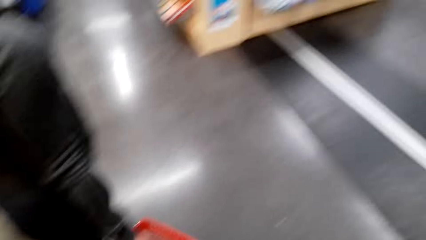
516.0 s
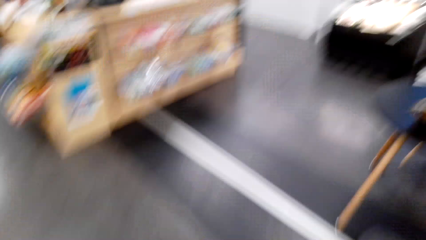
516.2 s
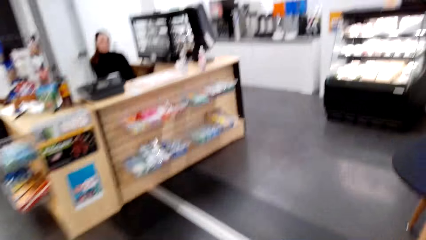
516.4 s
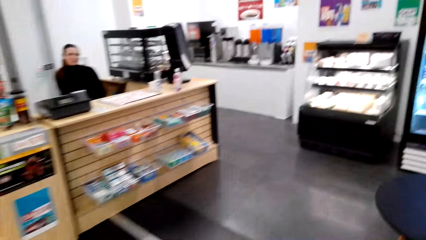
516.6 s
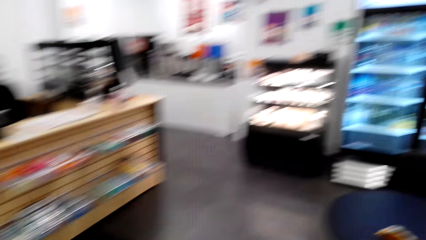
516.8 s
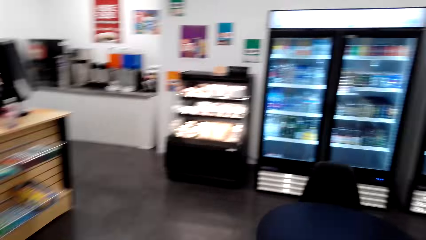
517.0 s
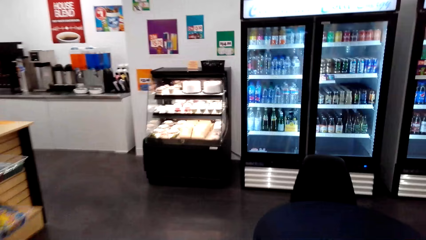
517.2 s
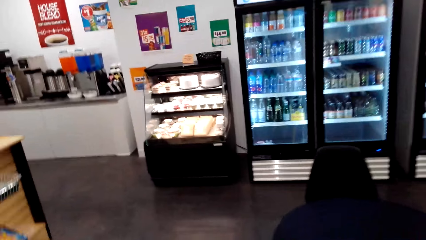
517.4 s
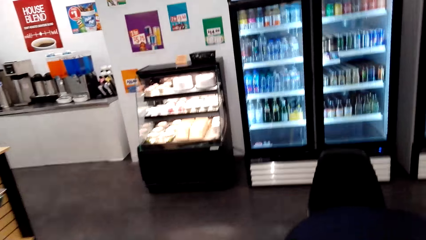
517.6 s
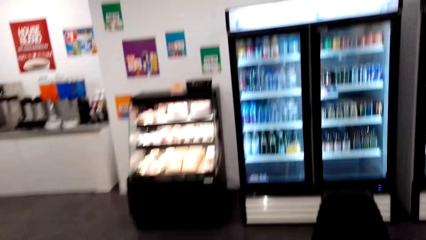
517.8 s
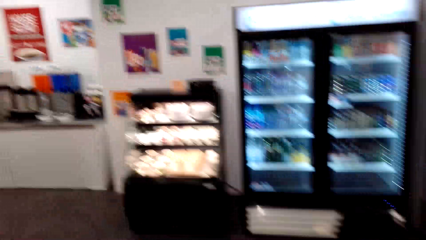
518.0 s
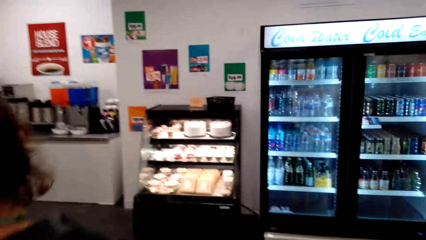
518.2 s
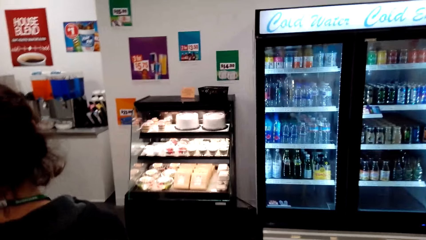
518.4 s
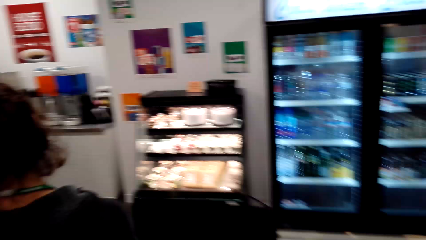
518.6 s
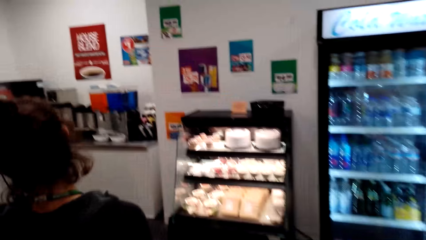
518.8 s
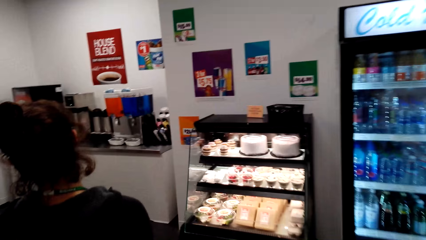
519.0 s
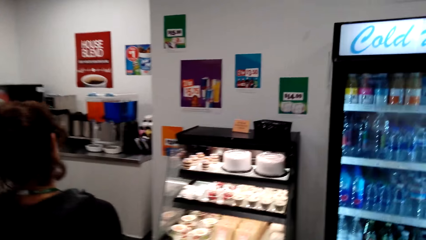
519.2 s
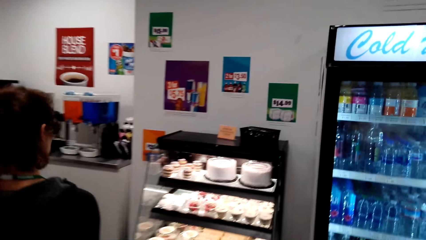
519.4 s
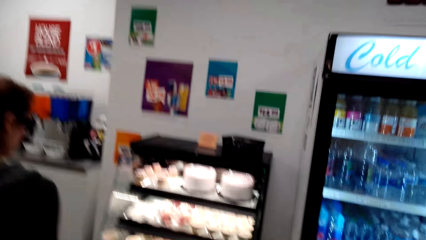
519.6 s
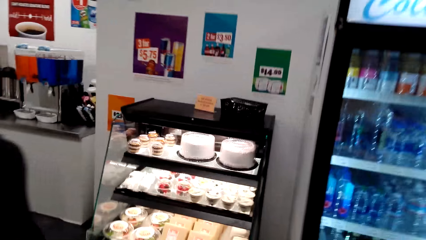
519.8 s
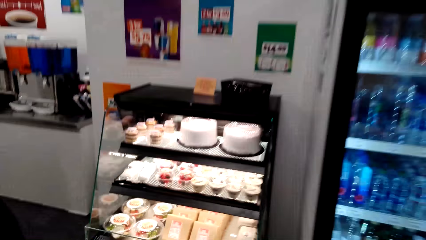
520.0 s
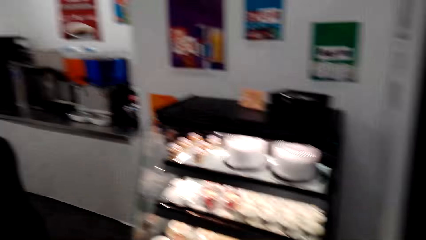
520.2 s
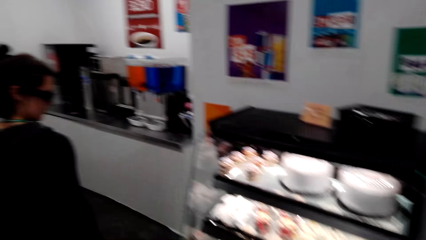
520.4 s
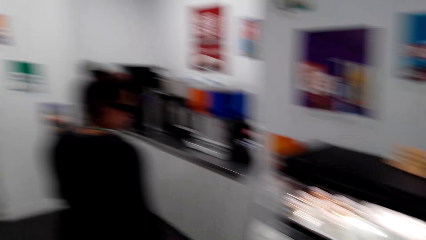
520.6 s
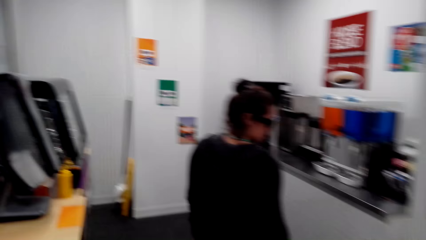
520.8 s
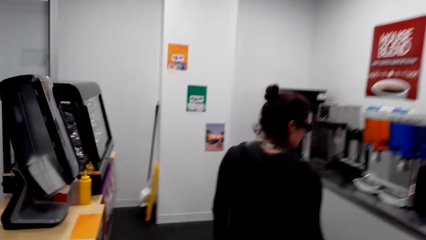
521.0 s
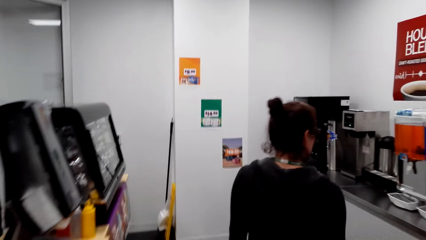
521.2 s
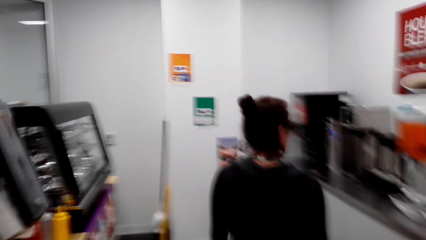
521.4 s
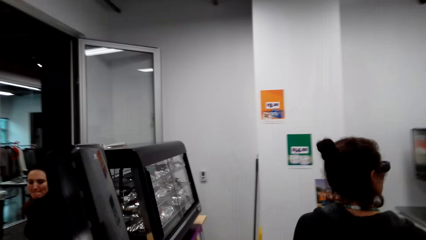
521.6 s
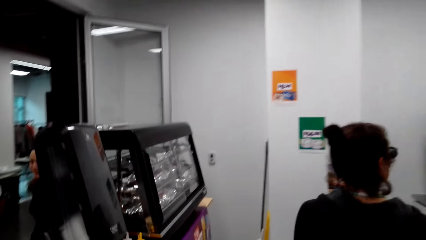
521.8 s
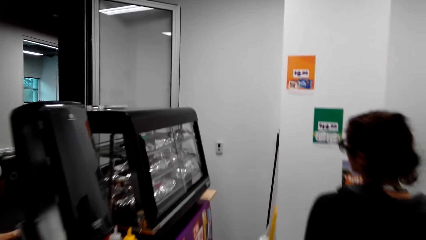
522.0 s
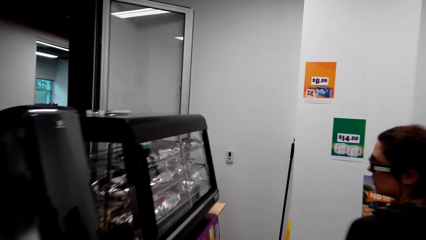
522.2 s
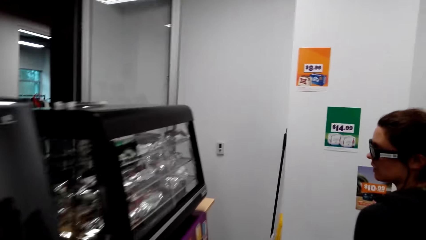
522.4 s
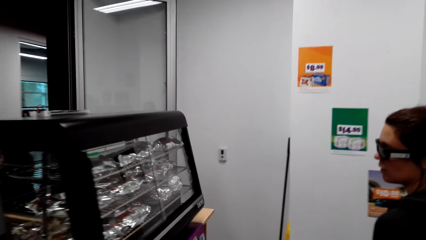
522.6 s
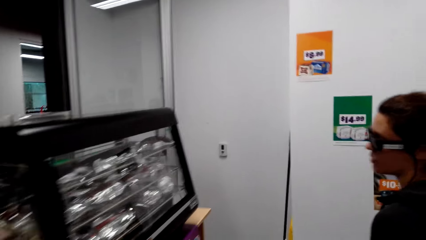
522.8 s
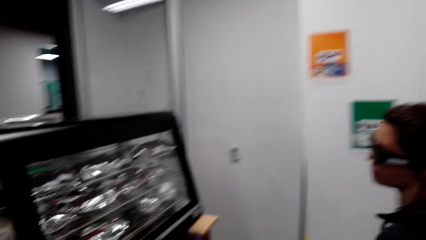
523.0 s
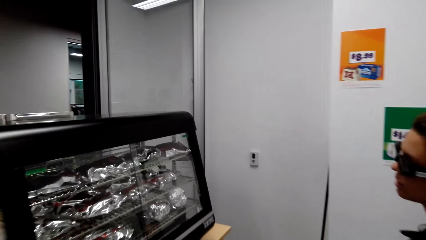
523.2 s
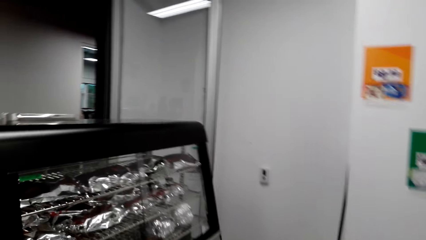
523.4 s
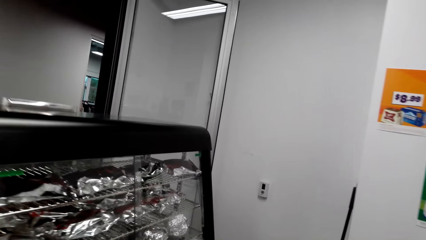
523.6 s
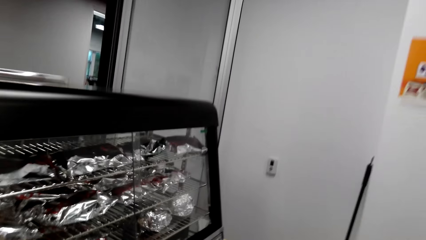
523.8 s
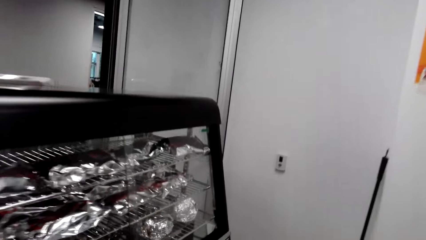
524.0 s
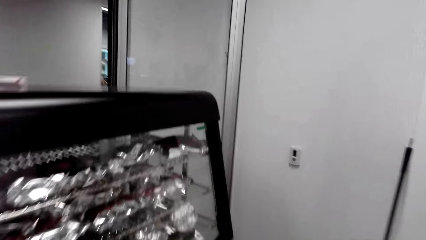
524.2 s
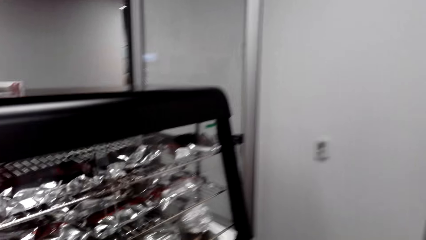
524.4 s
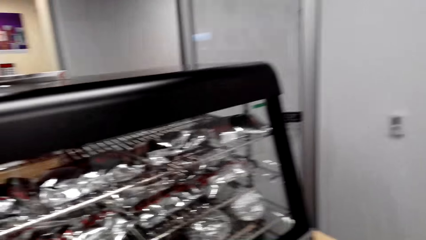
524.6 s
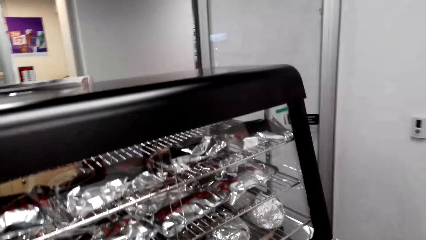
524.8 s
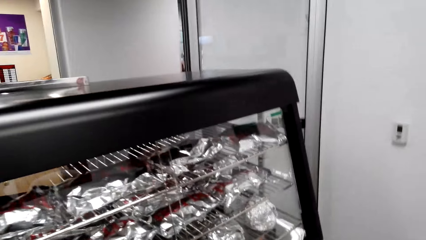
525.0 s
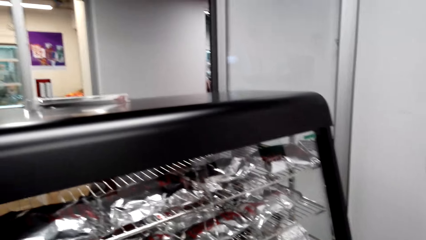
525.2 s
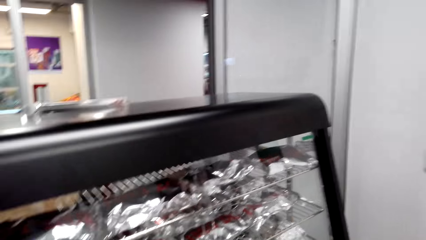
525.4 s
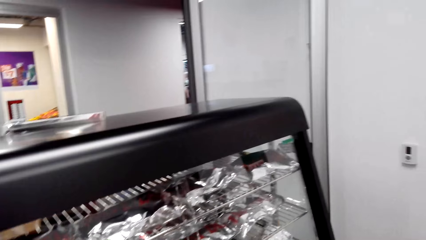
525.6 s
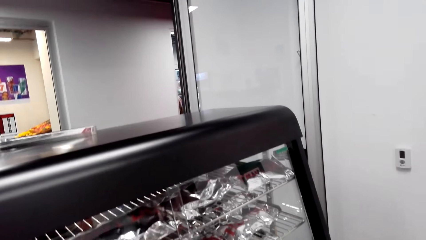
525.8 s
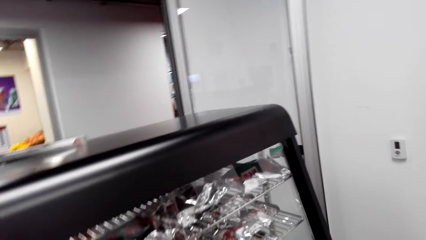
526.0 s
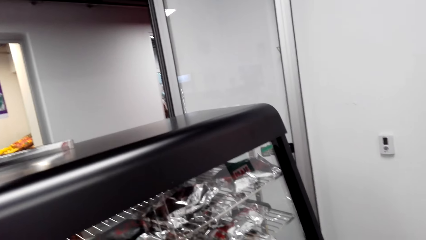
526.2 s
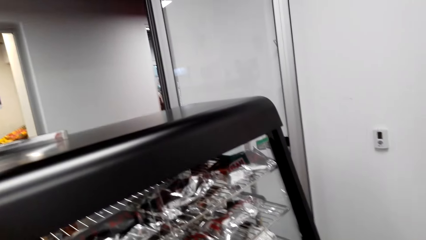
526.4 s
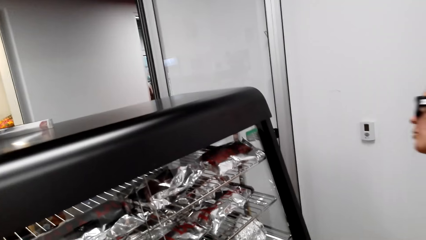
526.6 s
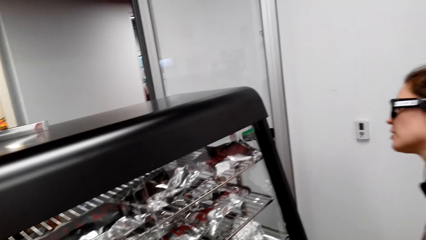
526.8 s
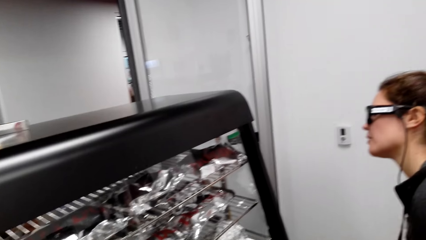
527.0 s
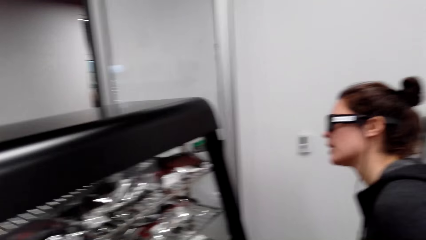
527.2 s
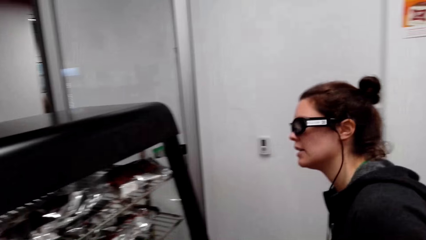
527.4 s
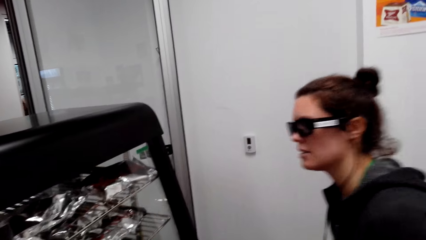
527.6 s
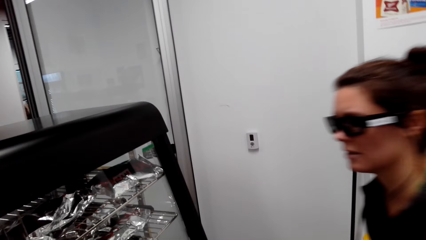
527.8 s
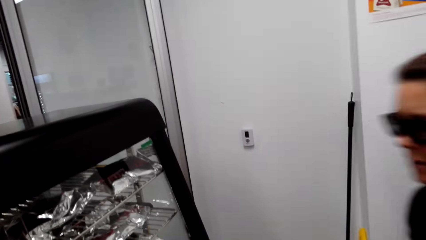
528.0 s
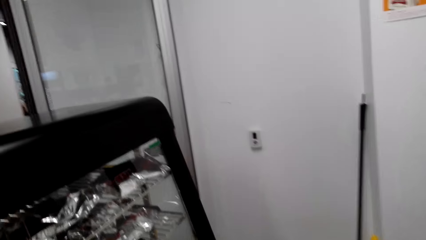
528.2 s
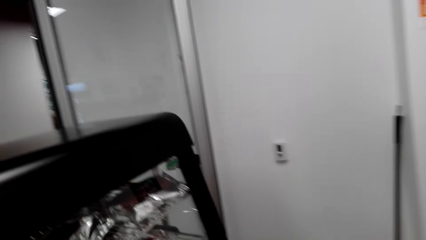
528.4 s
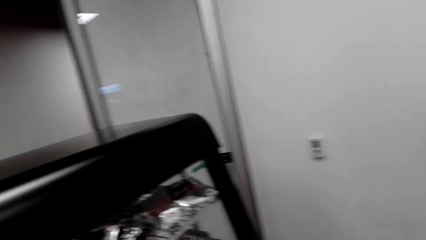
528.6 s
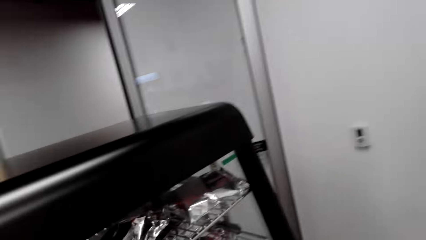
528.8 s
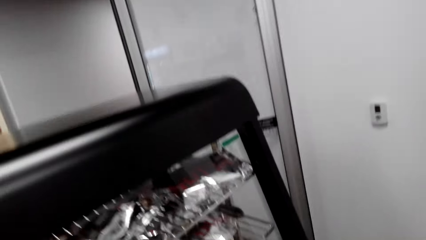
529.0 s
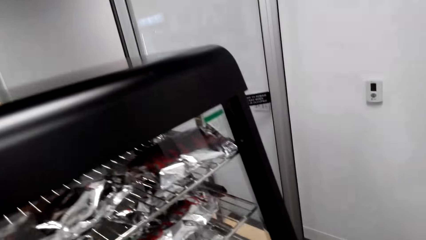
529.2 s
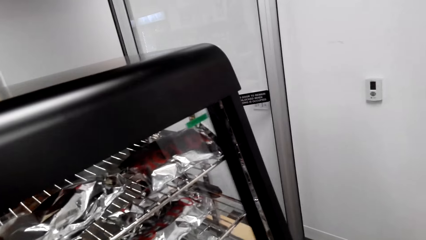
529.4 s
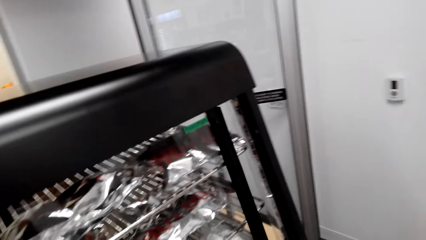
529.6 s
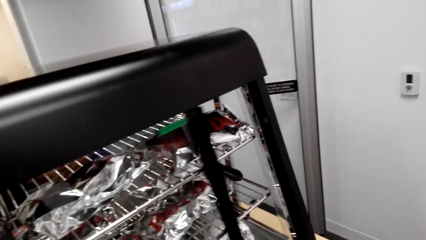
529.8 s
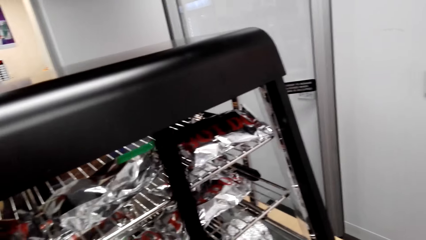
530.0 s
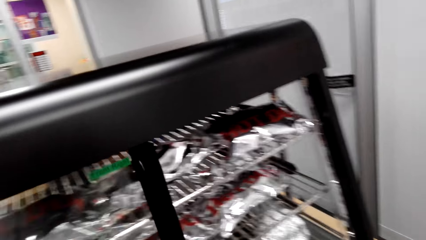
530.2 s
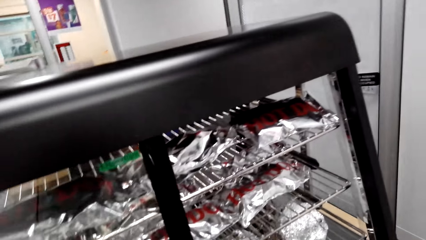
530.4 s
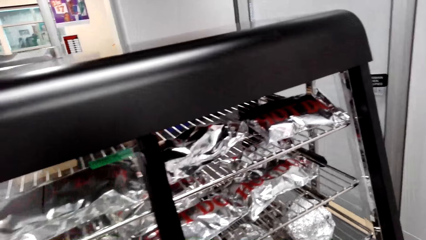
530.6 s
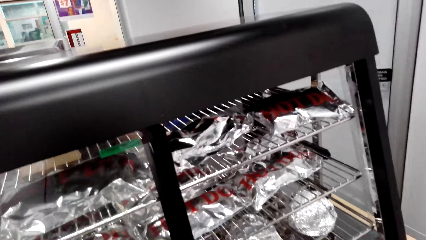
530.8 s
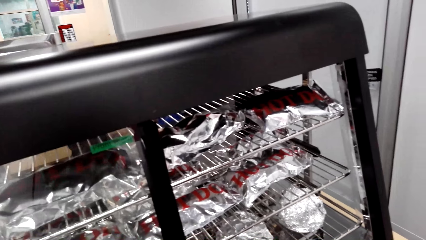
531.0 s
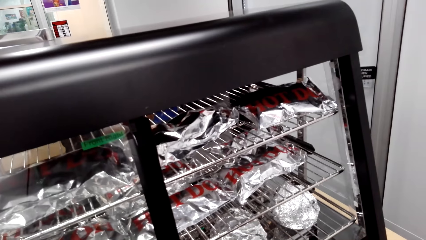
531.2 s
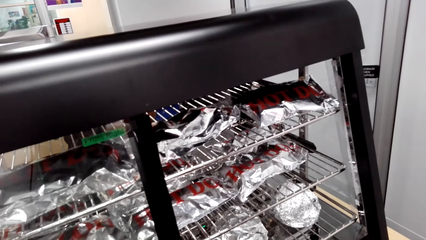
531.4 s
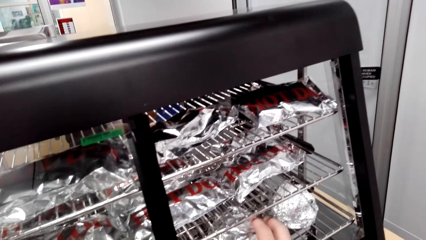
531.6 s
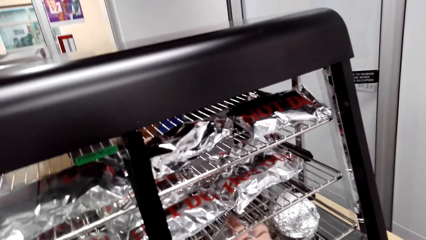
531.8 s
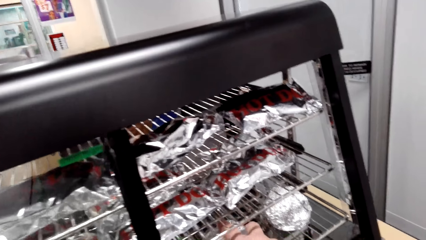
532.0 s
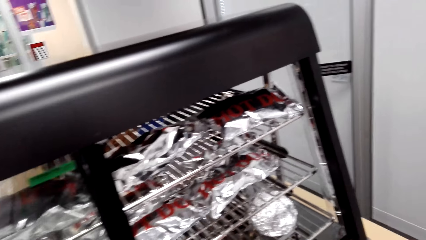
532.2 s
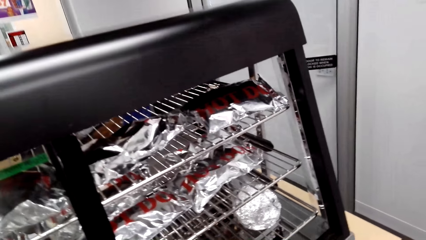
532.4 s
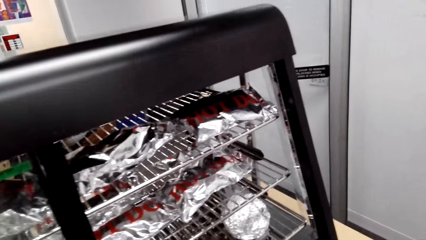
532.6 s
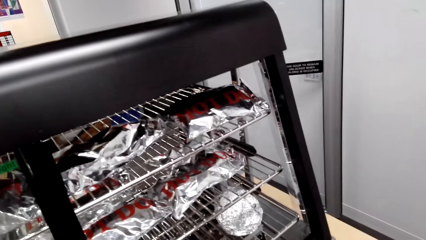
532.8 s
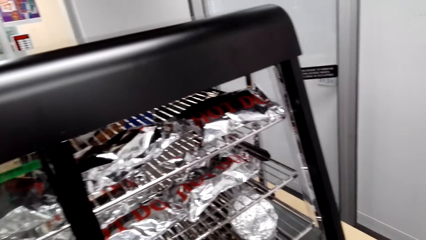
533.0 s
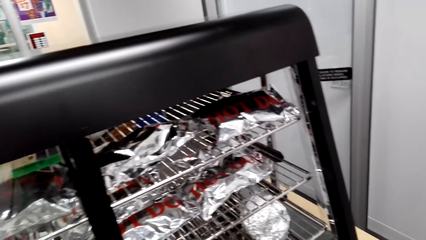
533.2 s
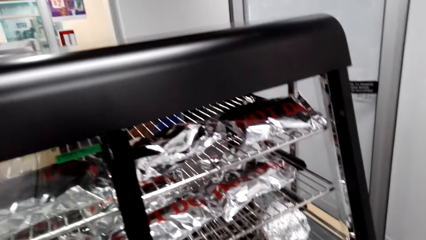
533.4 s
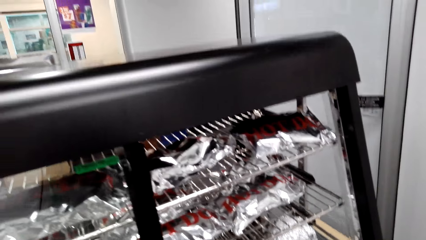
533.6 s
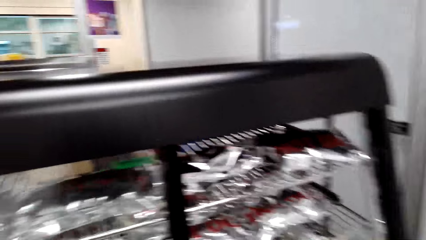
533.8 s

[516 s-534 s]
A woman walks. The camera wearer walks around the supermarket. The woman stands. The camera wearer stands. They open the shelf and grab a burger.
